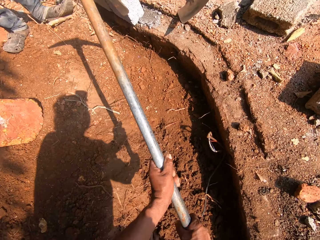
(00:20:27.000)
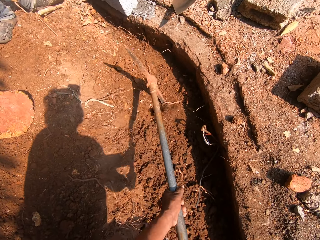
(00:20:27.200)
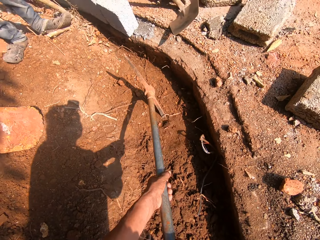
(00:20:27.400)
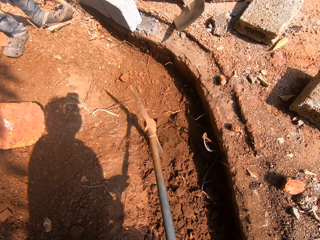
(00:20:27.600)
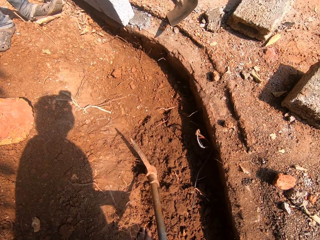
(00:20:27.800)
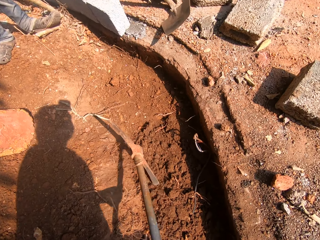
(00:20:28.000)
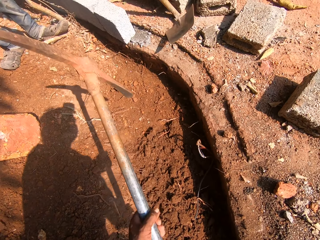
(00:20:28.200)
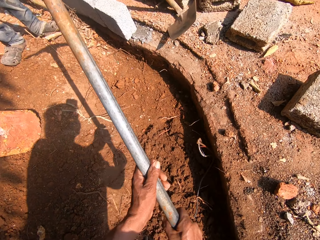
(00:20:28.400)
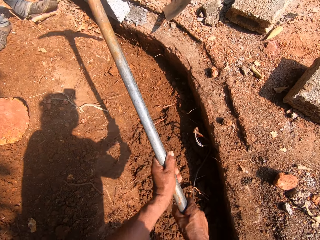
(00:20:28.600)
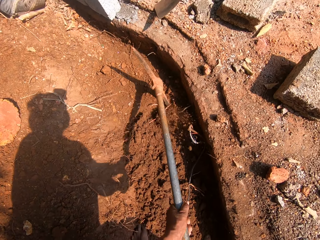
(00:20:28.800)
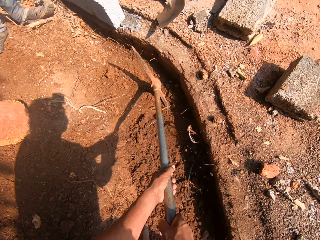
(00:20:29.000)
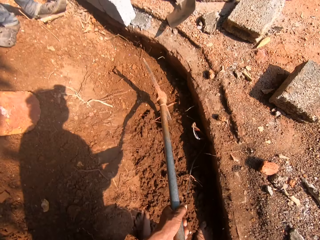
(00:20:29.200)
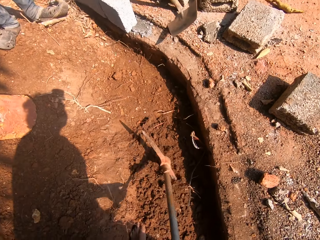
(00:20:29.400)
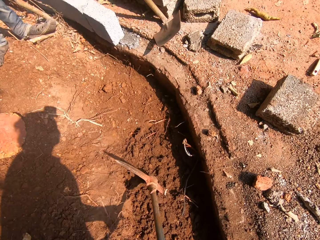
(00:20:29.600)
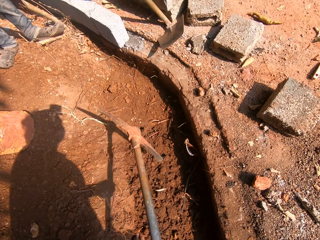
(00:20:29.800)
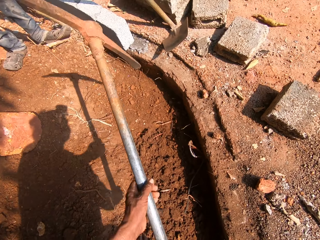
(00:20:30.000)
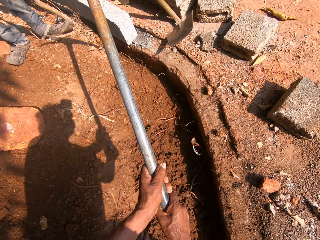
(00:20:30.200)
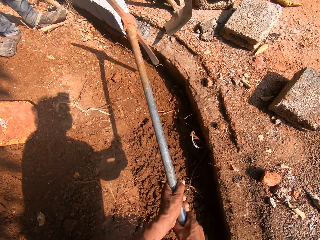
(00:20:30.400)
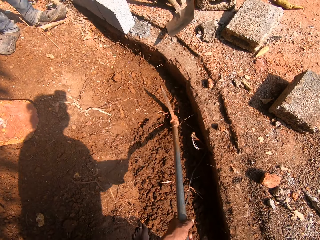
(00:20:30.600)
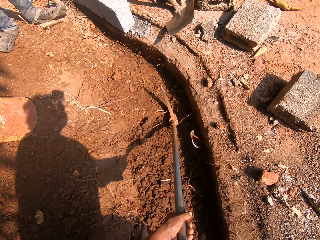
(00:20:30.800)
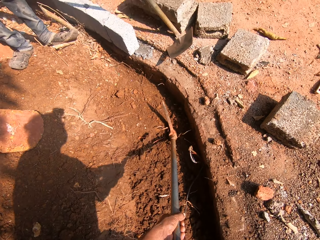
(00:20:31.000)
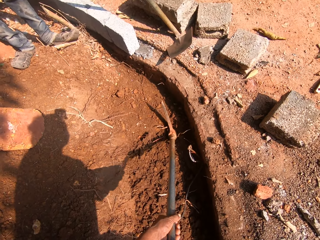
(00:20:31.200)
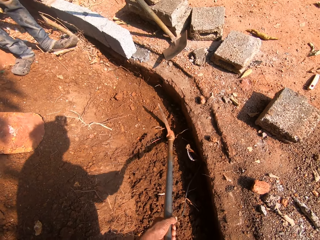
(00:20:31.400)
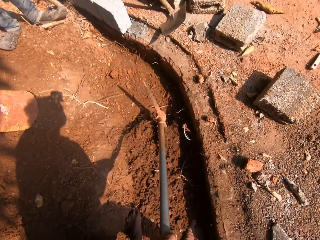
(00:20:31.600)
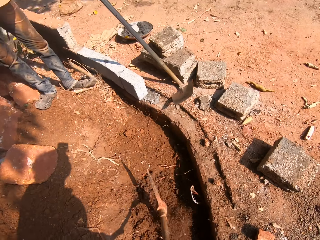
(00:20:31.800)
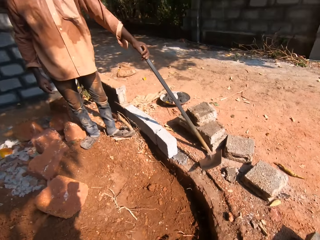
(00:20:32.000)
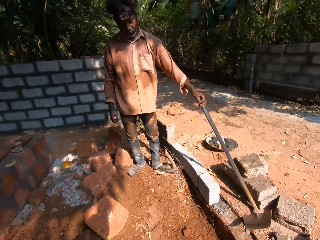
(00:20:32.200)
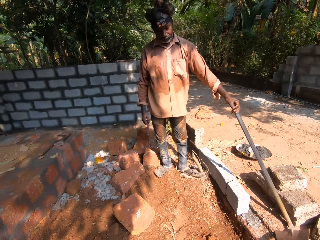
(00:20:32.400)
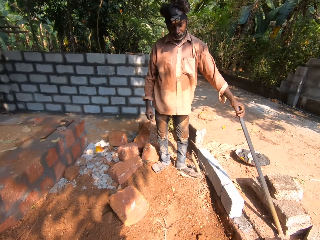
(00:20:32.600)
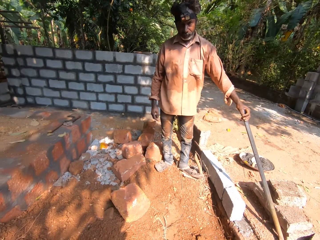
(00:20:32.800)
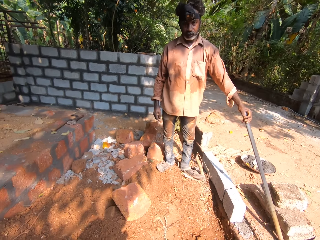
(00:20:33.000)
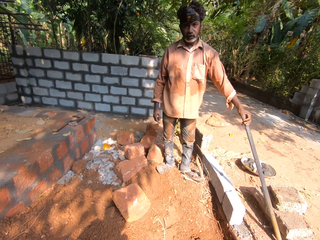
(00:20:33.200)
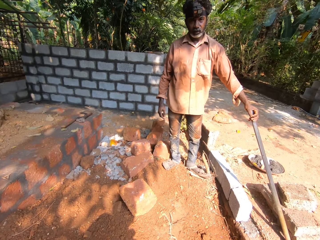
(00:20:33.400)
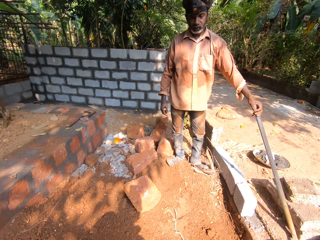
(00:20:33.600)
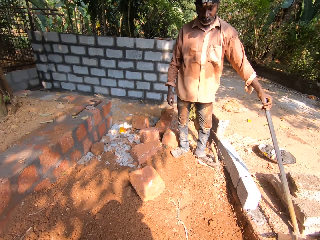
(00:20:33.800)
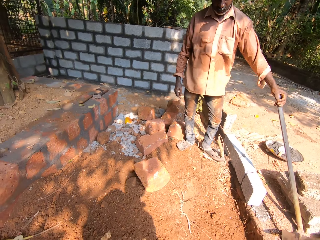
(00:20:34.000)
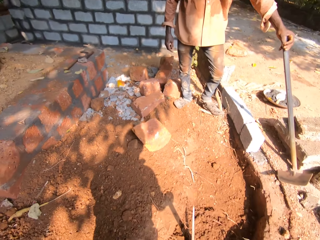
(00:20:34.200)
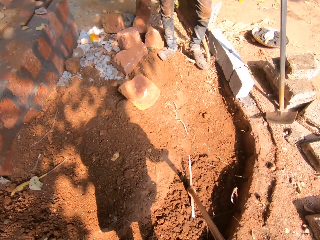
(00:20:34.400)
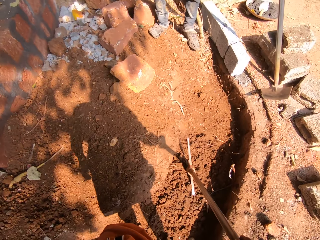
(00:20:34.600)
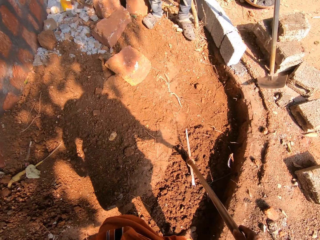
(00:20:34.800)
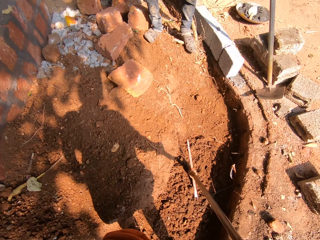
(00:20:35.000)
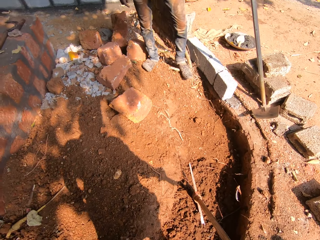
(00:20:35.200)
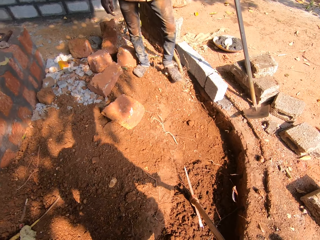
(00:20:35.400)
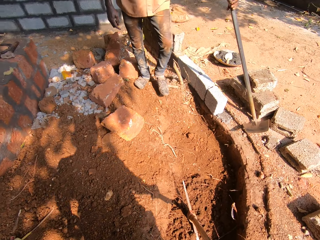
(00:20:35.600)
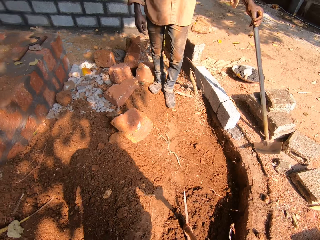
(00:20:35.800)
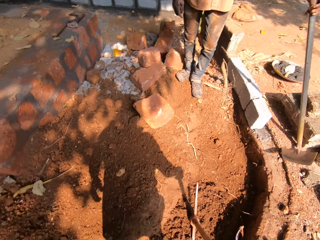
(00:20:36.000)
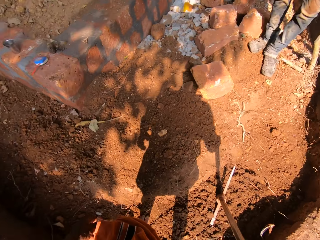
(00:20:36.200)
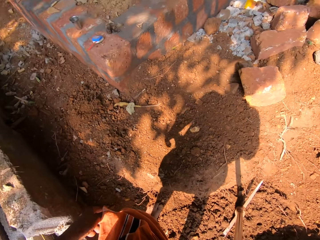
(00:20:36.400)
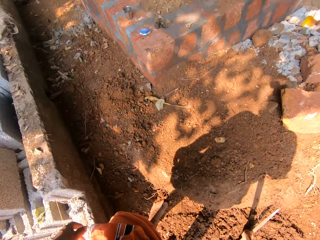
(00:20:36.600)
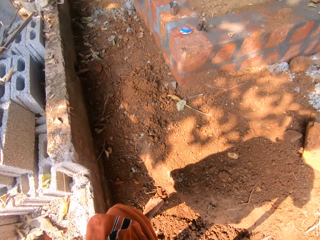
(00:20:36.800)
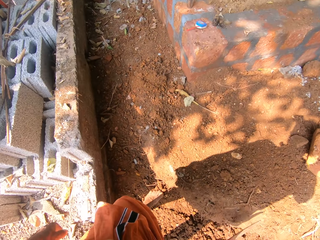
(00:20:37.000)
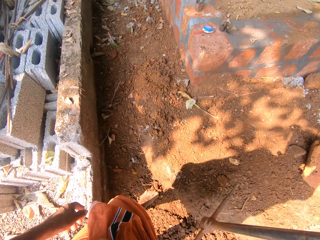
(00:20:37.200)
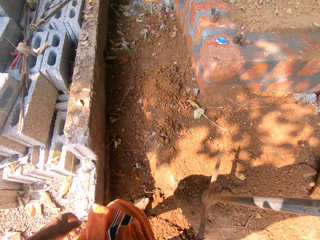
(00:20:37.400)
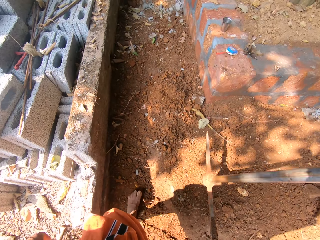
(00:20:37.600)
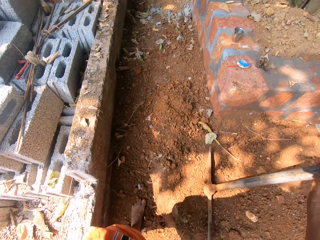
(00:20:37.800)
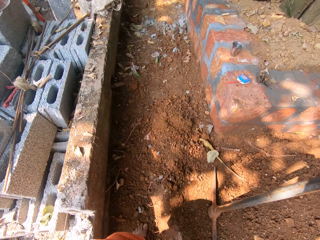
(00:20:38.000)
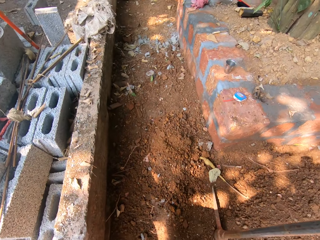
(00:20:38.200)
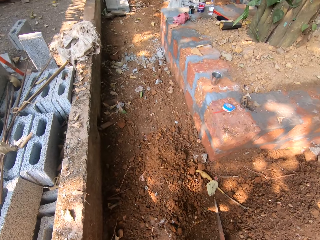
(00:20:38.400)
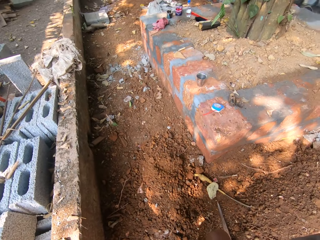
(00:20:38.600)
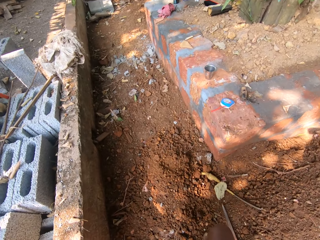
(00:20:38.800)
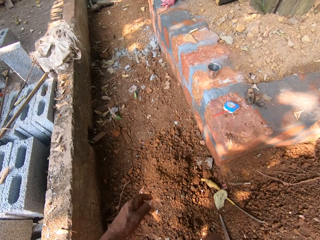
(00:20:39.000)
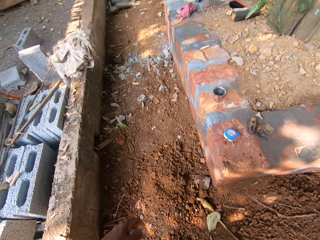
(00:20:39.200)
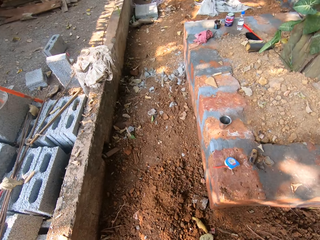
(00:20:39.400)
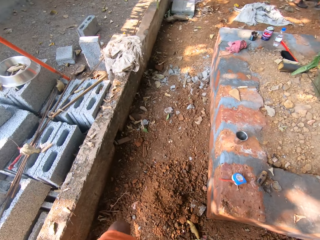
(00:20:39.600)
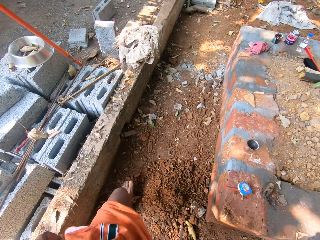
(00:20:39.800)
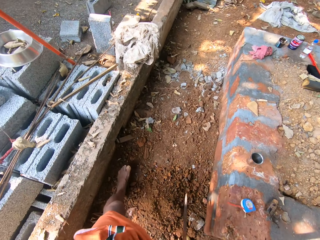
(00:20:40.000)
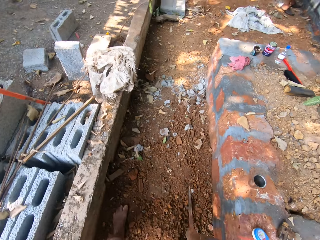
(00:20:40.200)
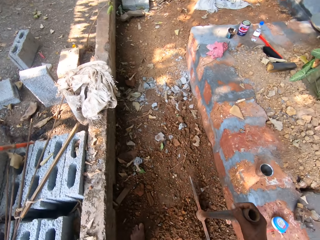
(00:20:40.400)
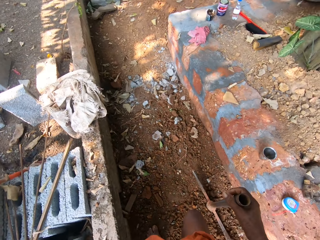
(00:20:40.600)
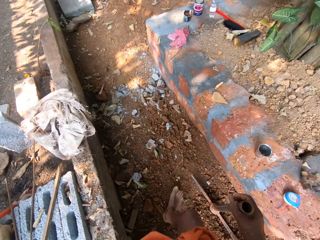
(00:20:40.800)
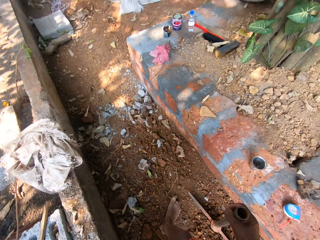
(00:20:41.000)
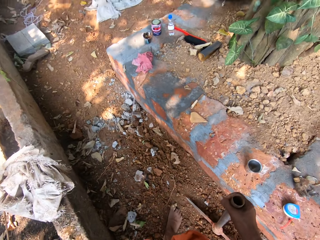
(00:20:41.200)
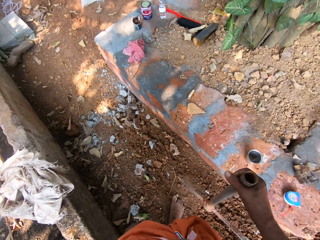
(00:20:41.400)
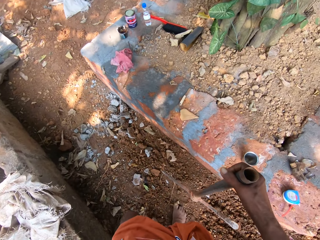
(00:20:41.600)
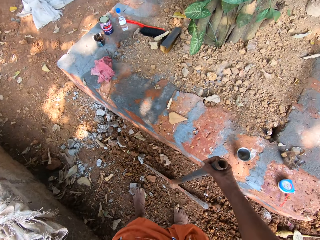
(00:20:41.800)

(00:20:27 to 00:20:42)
The camera wearer looks around. He looks down. He looks around. He hits the pick axe in his right hand on the ground. He walks around. He hits the pick axe in his right hand on the ground again.

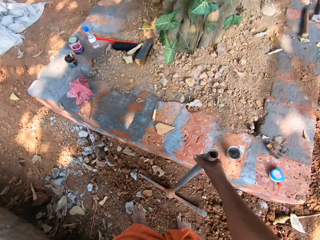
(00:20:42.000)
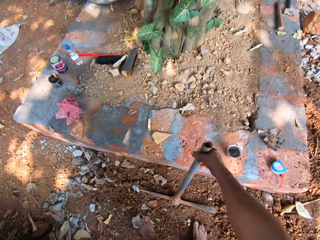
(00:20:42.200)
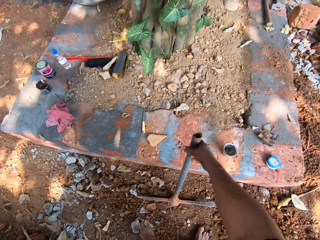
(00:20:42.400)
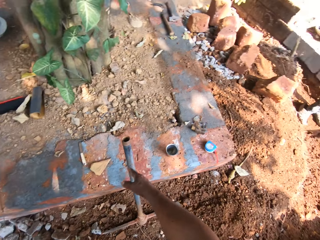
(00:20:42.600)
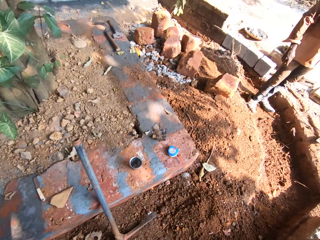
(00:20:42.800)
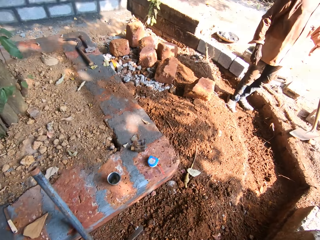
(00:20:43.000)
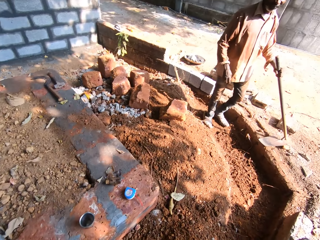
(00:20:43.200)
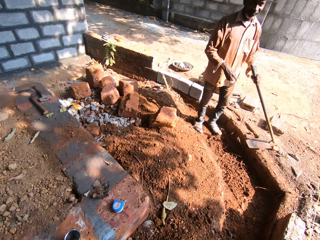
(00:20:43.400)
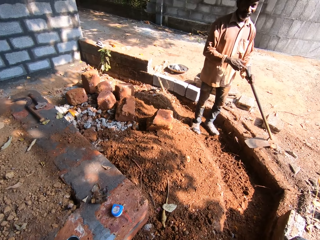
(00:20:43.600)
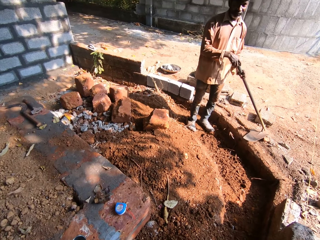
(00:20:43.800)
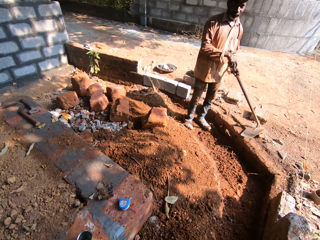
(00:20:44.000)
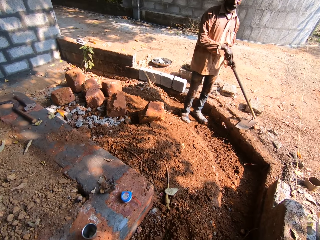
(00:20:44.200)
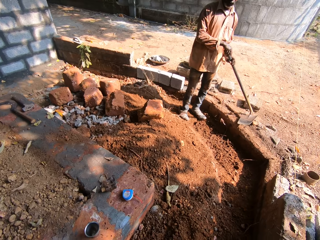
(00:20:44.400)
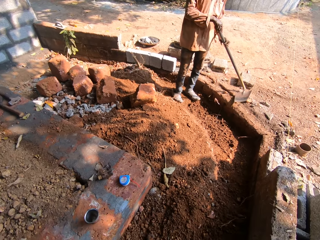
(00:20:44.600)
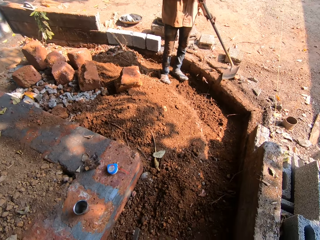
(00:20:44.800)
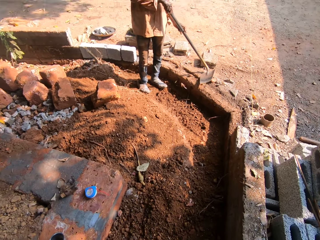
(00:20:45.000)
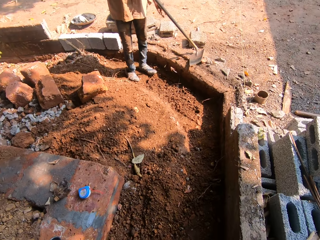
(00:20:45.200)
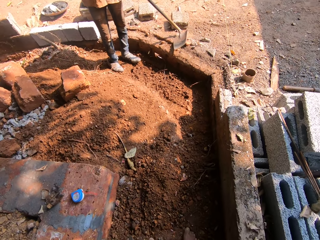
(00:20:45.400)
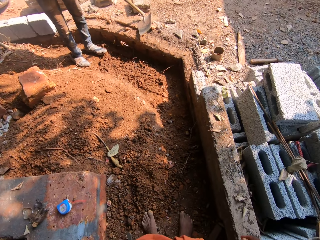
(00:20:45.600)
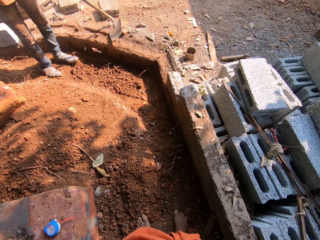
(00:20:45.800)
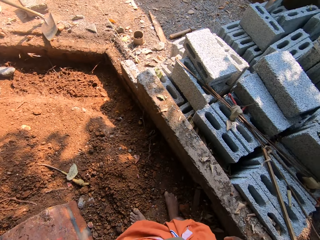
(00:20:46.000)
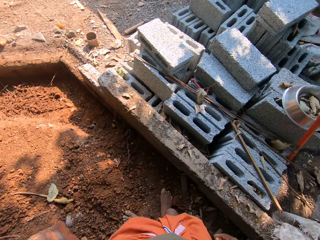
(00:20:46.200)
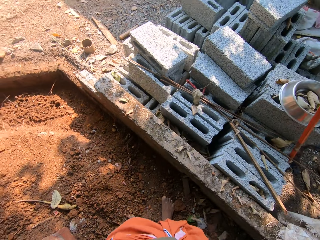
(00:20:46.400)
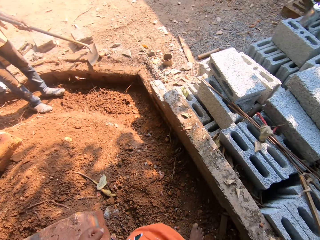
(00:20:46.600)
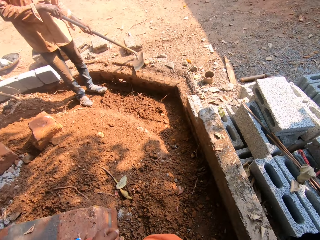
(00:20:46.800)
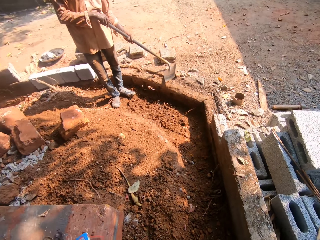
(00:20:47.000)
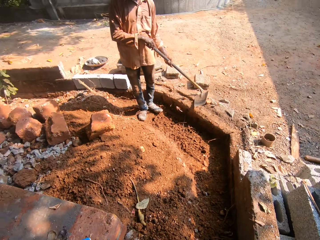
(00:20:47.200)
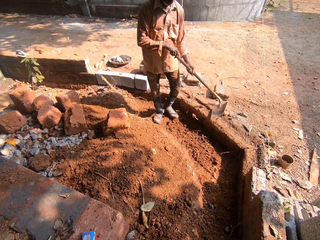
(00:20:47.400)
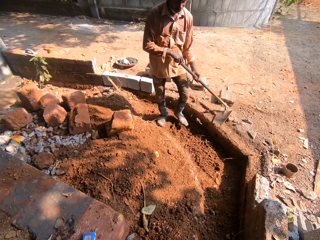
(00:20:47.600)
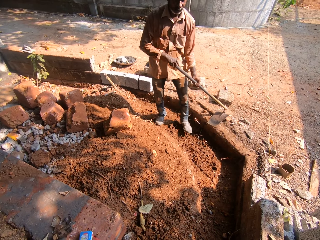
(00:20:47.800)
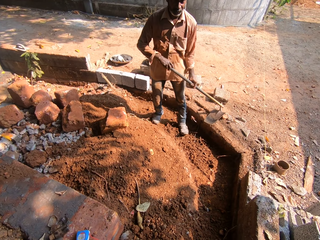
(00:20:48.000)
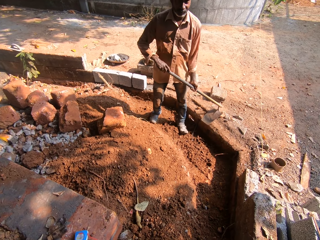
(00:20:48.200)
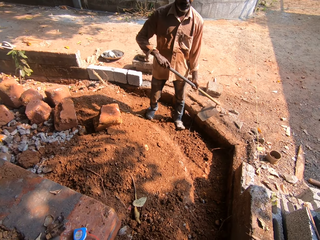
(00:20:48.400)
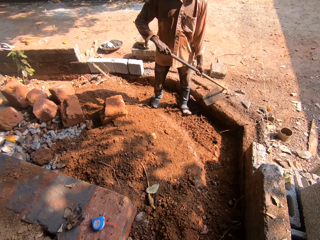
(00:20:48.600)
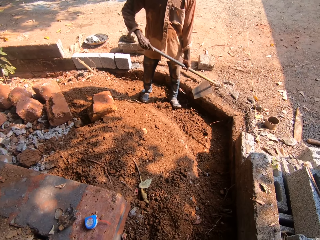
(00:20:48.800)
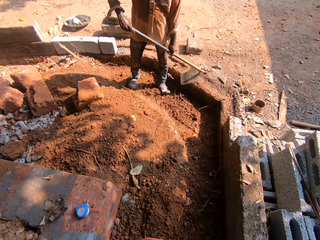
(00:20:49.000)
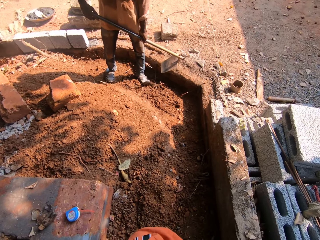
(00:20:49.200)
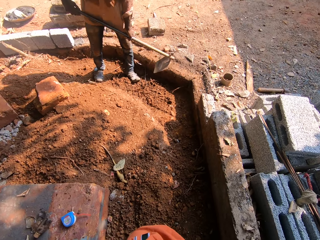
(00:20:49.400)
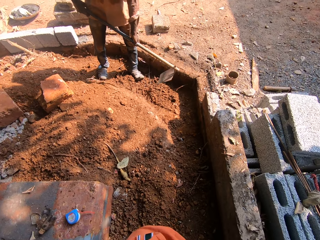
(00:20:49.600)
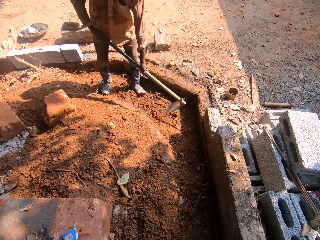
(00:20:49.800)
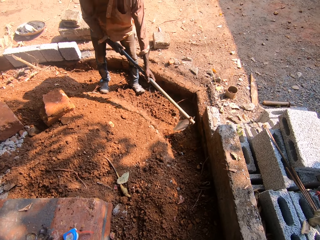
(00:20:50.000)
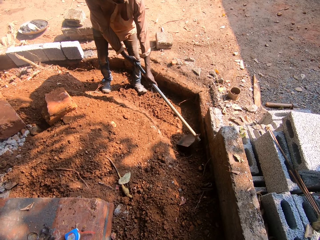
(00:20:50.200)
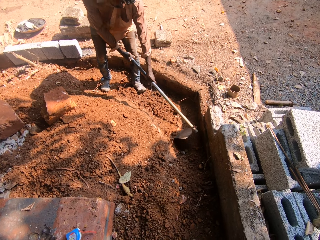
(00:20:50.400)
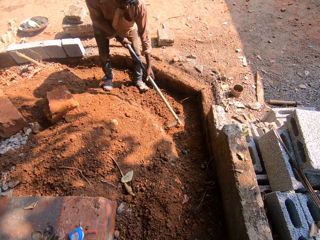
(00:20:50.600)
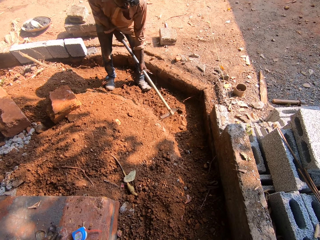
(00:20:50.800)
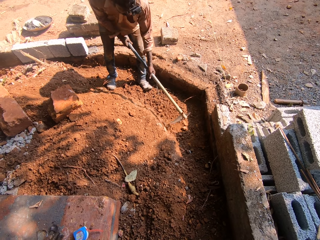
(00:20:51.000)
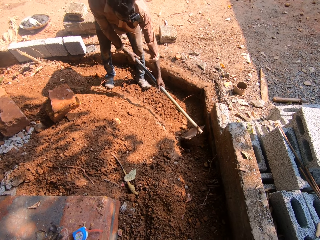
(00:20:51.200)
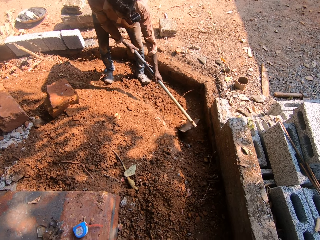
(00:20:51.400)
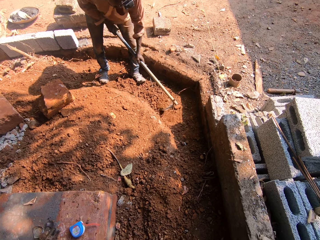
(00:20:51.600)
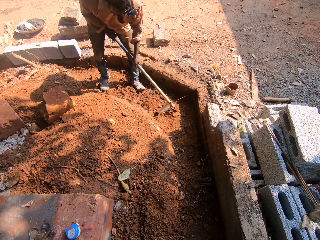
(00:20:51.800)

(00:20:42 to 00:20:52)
The camera wearer hits the pick axe in his right hand on the ground. He drops the pick axe on the ground with his right hand. A man holds the grub hoe on the ground with both hands. The camera wearer looks around. The man moves the grub hoe on the ground with both hands. The camera wearer looks down and looks around. The man hoes the ground with the grub hoe in both hands.
